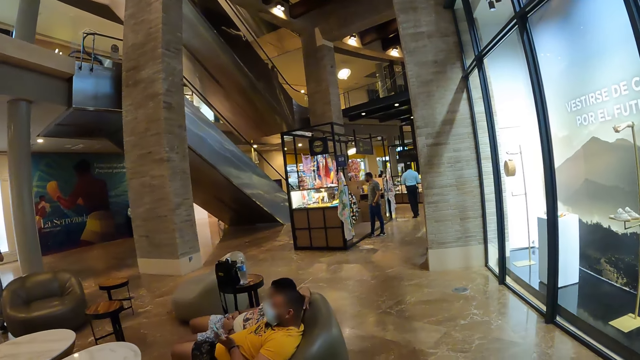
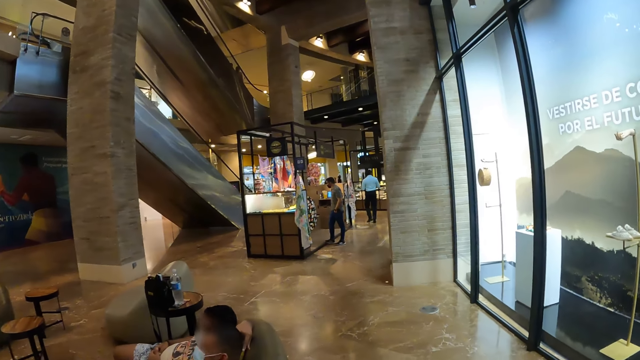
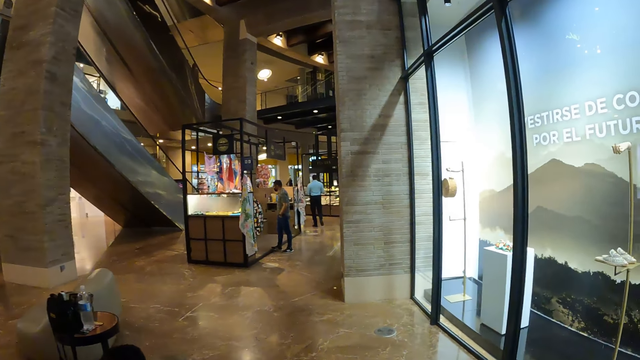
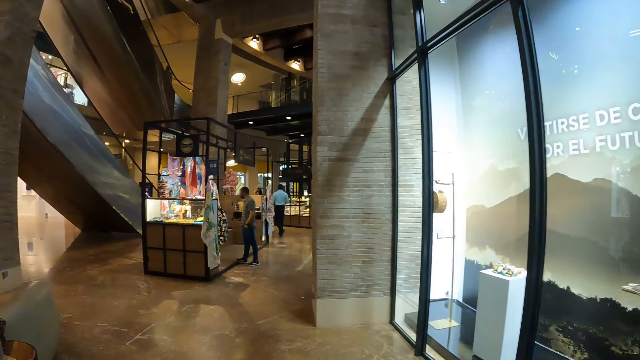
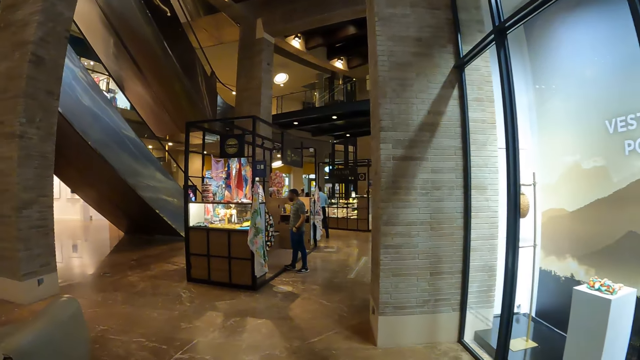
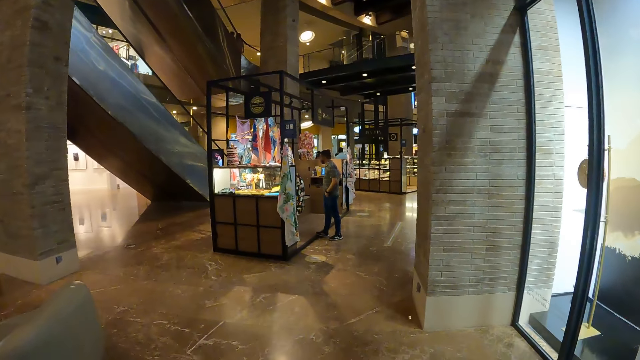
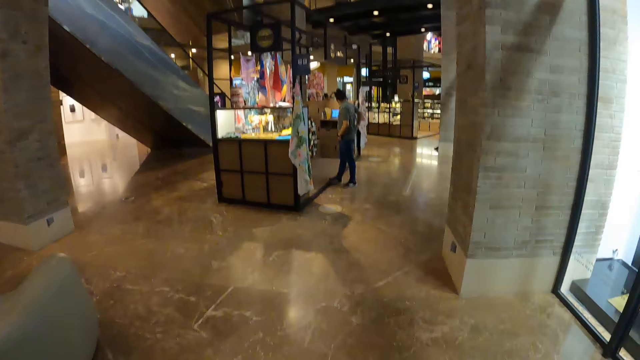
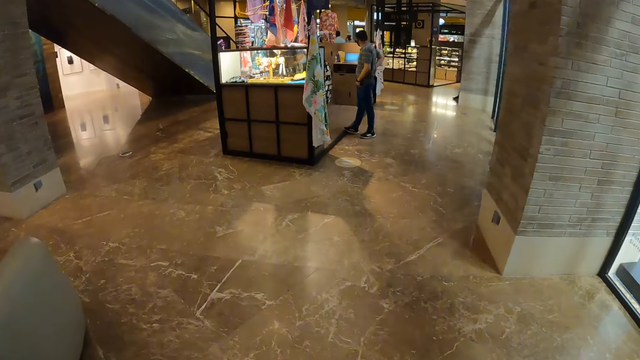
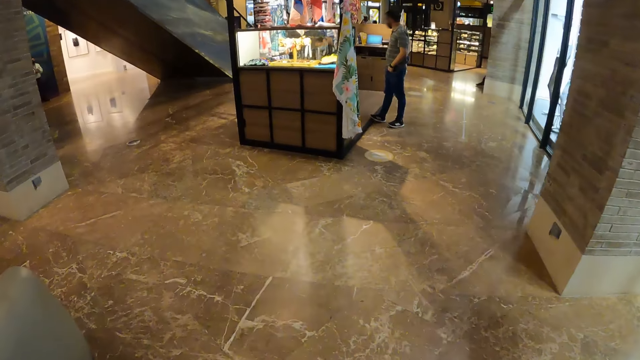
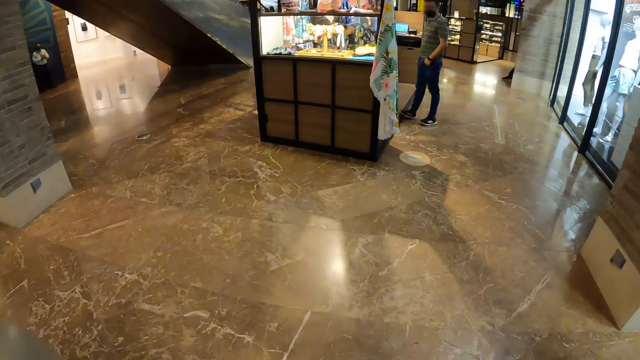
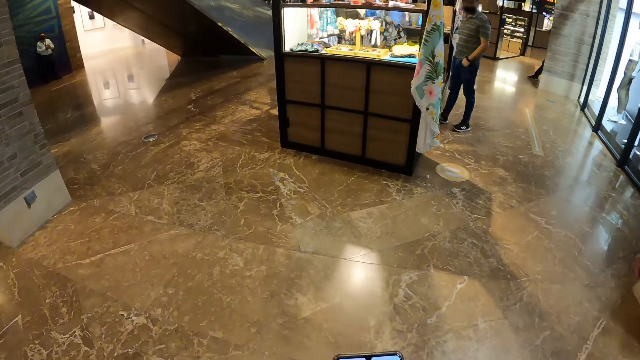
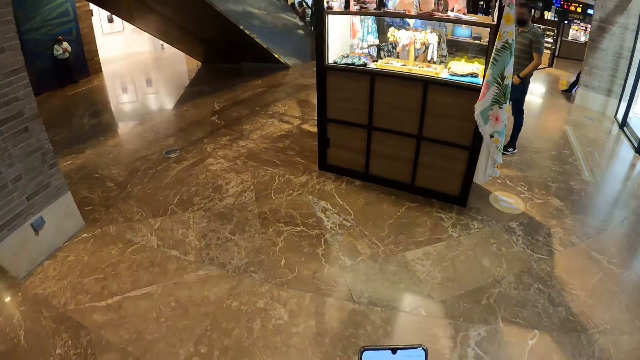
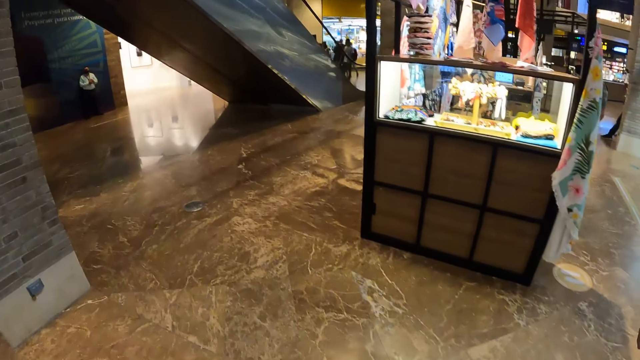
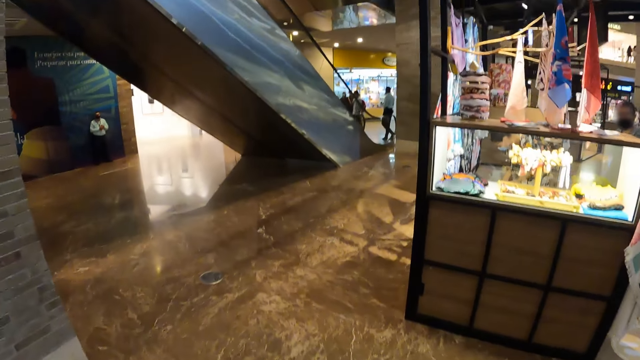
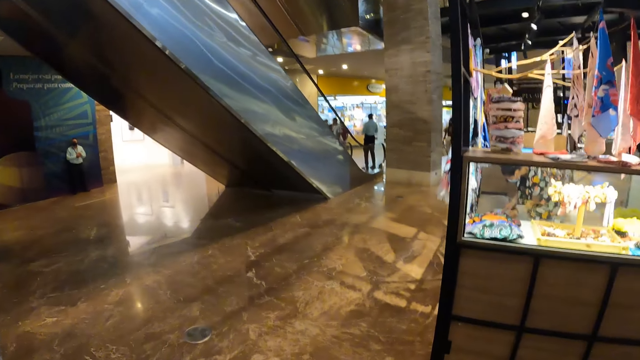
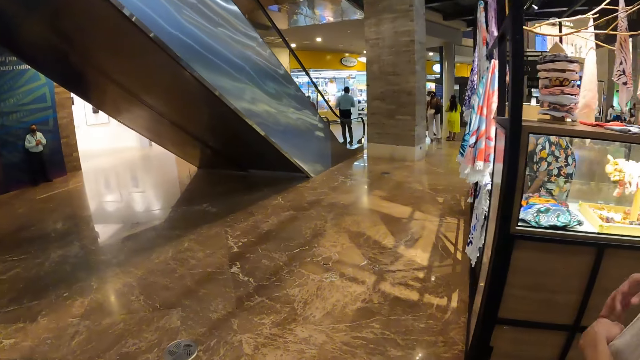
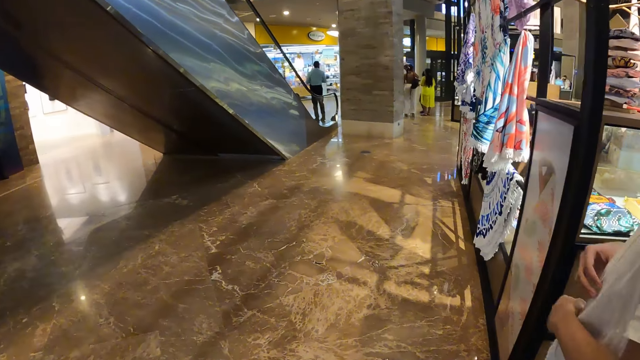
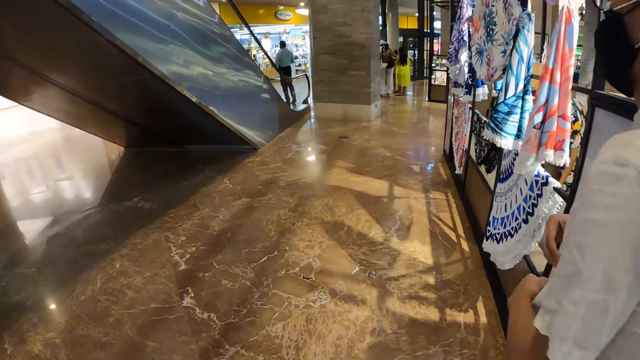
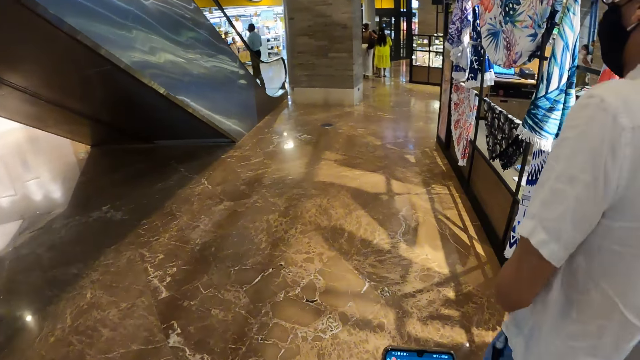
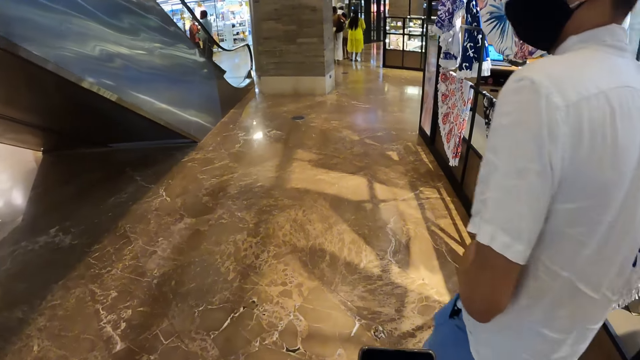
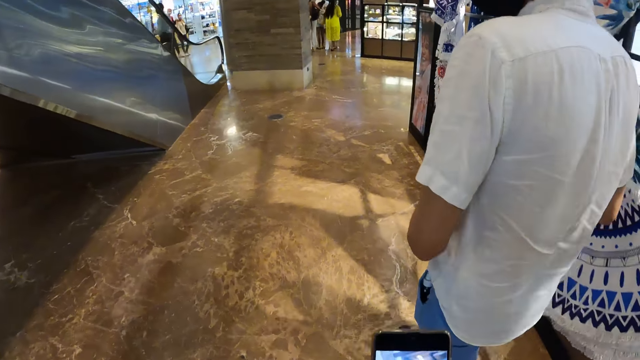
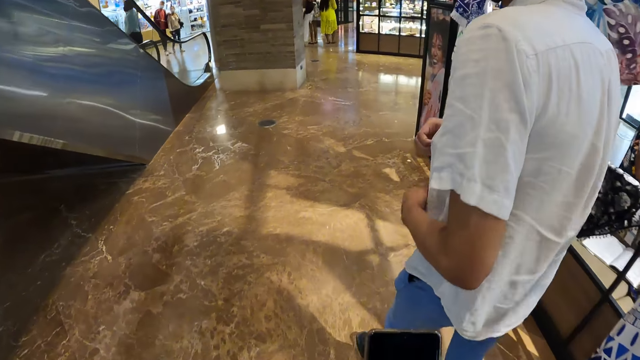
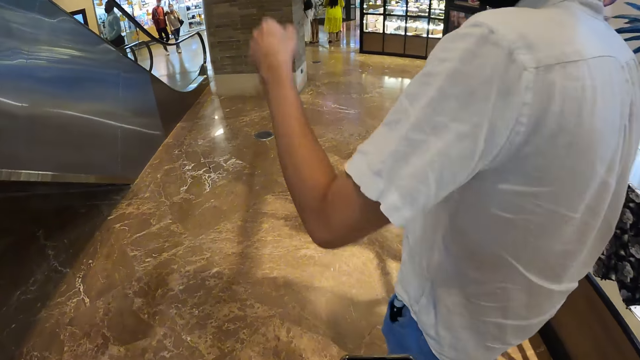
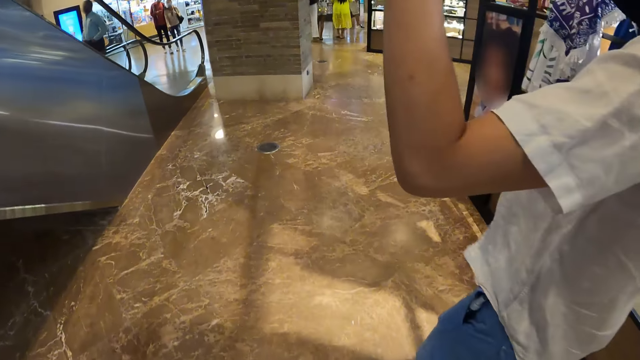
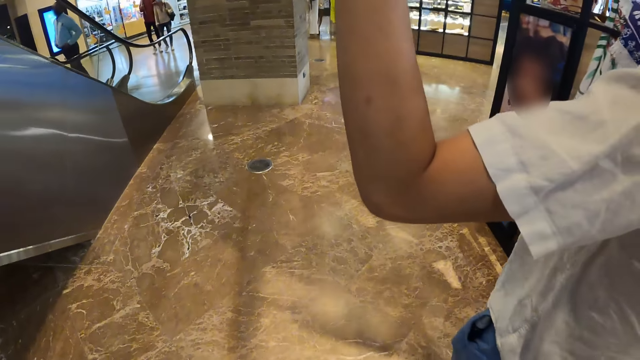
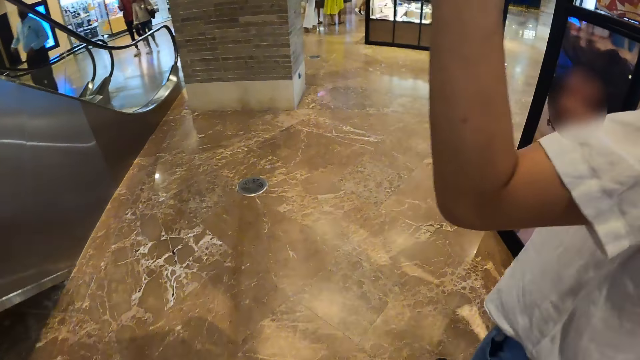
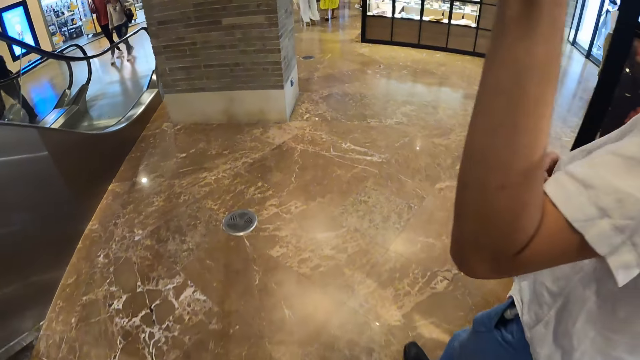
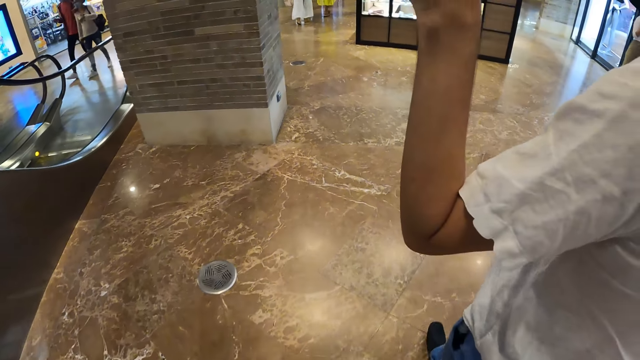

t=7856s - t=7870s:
The camera wearer walks around. The man holds his shirt with his right hand. The camera wearer looks at the phone. The man points his left hand up. The man interacts with the camera wearer.

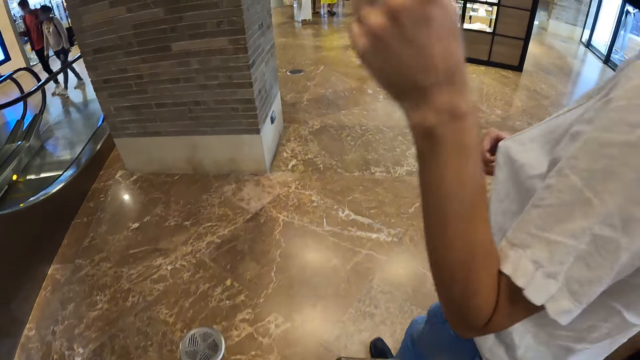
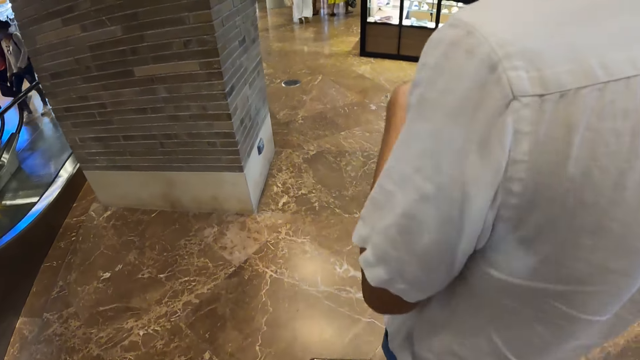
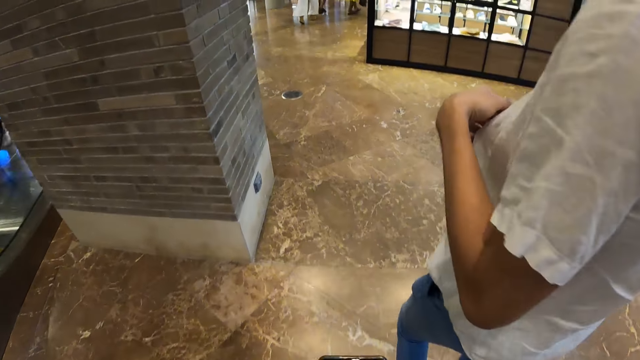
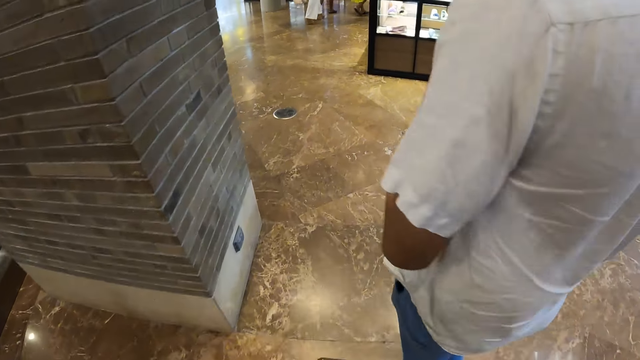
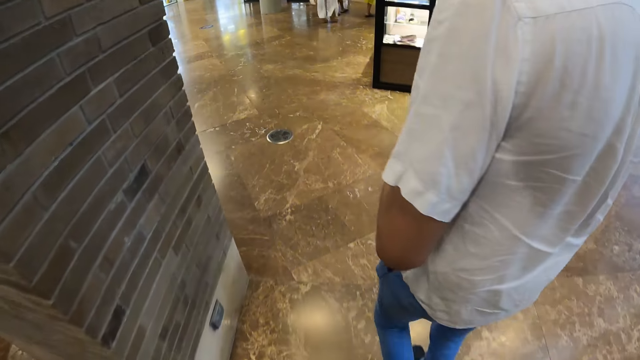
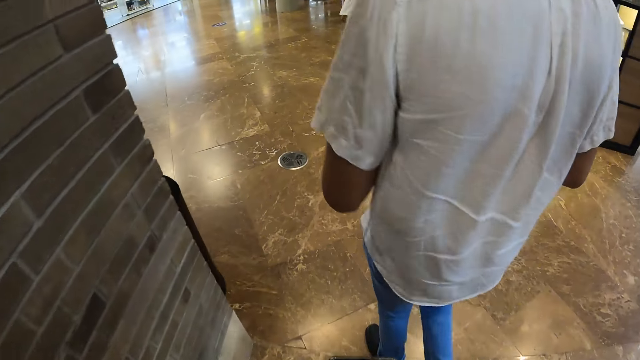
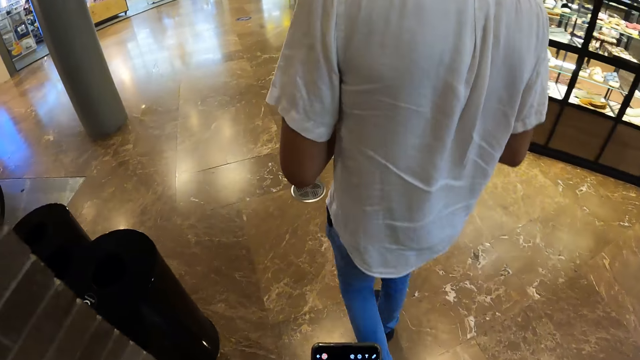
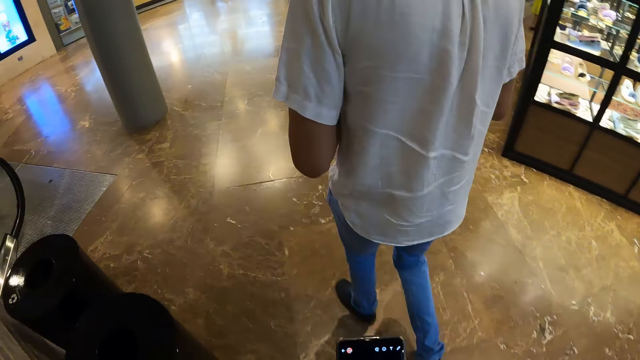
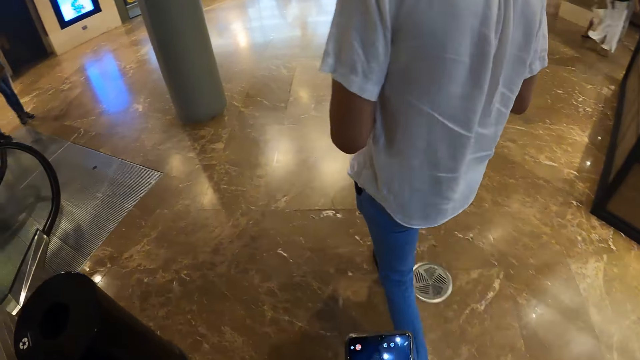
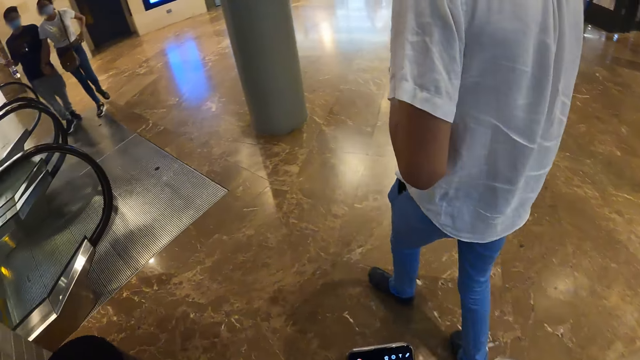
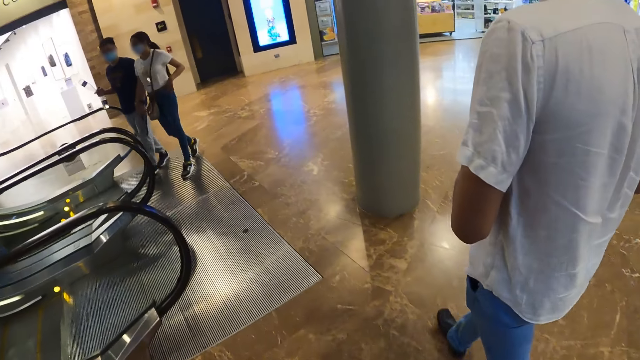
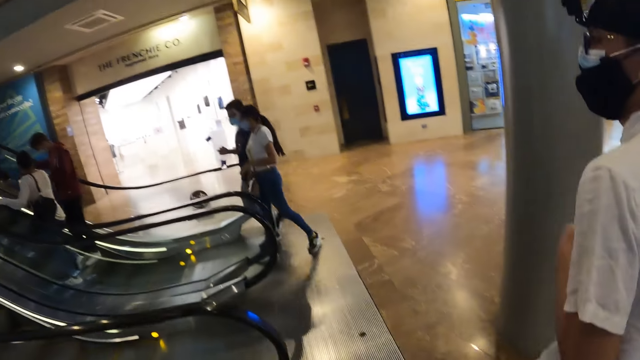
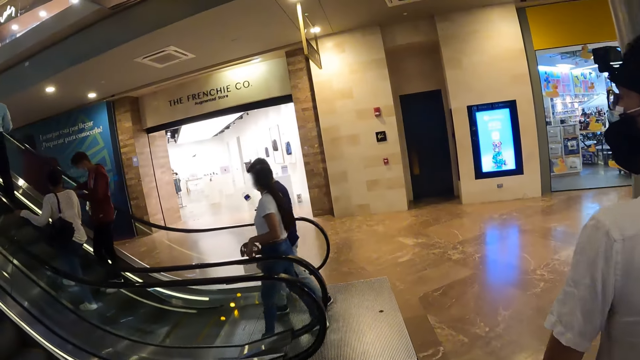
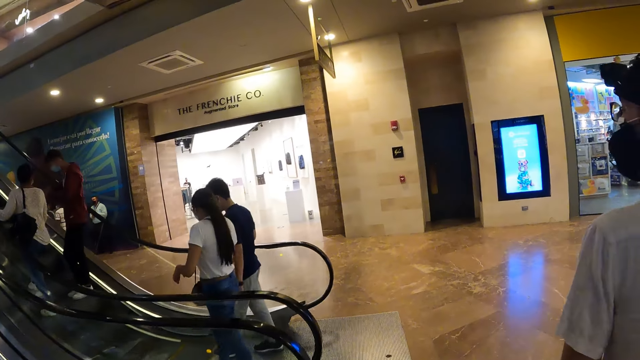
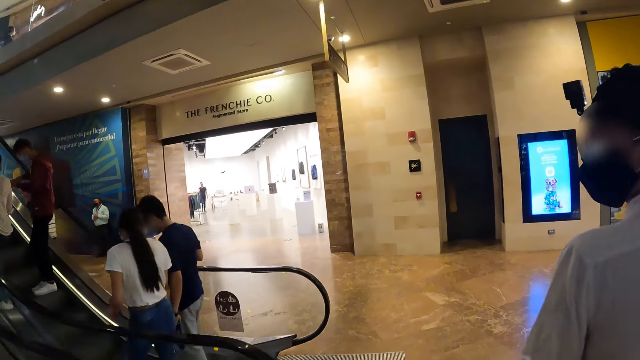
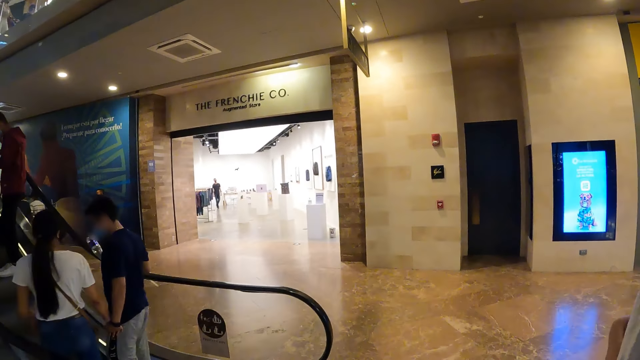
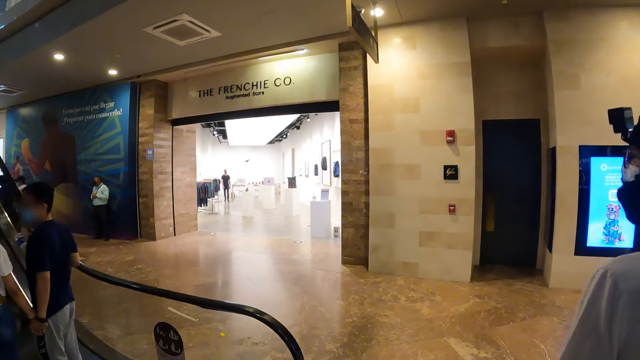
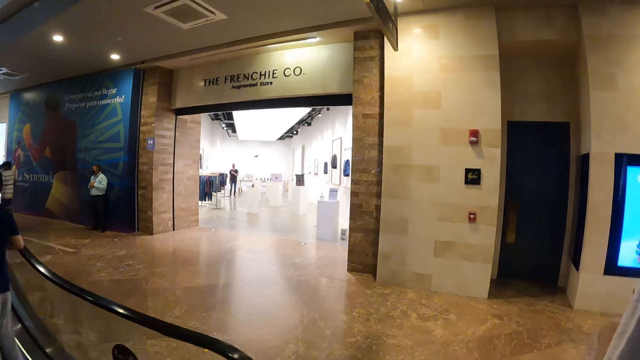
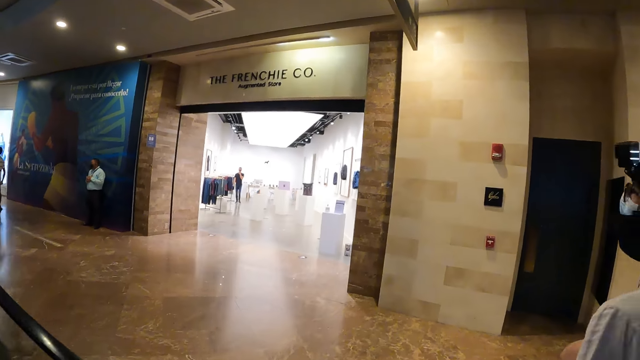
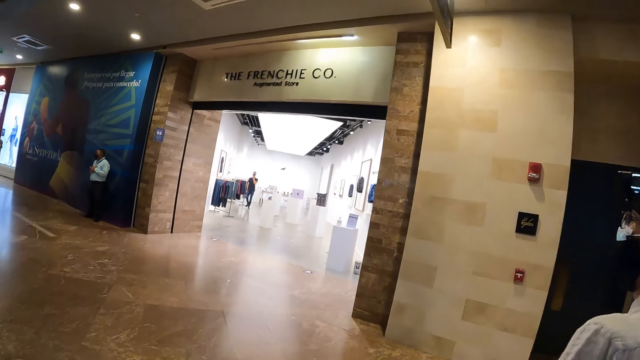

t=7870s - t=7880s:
The man holds his shirt with his left hand.
